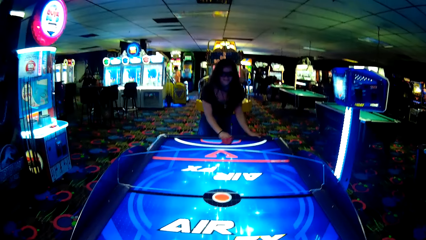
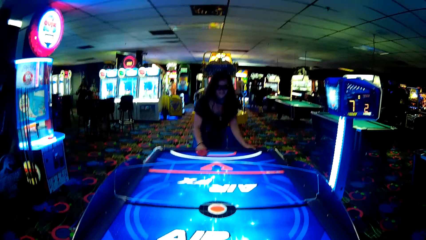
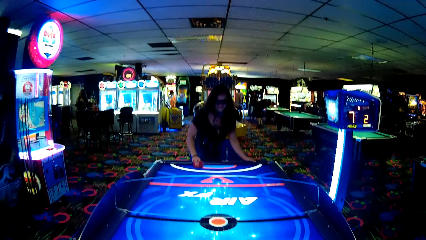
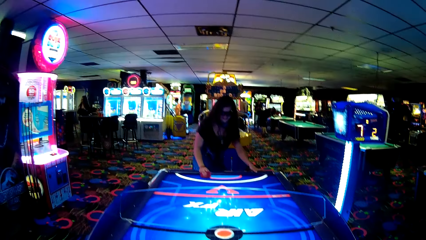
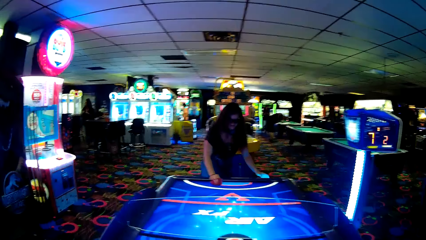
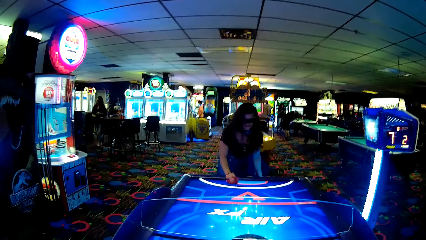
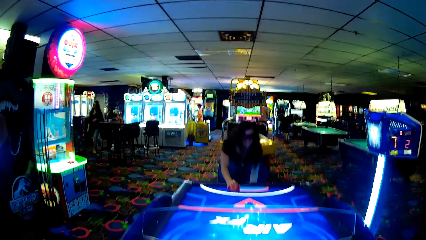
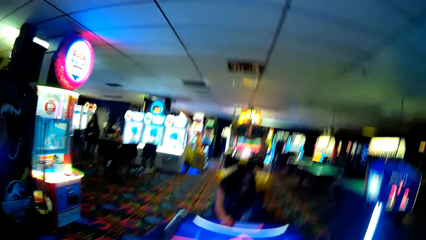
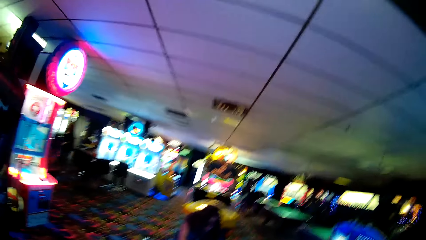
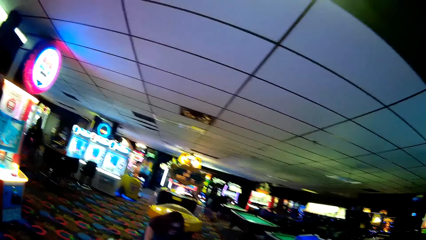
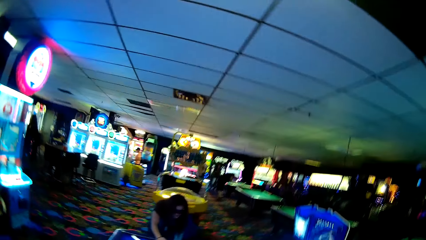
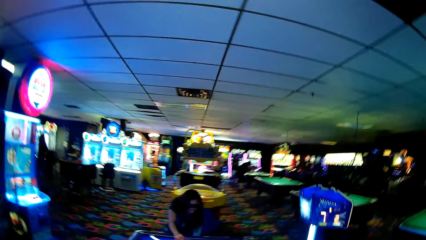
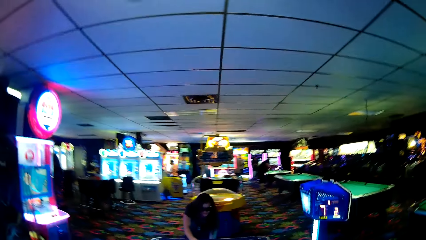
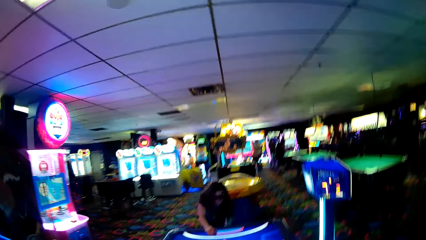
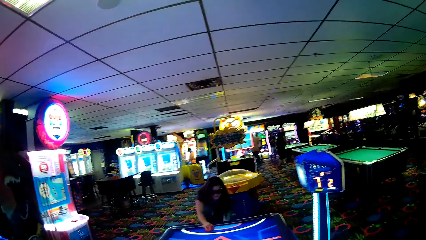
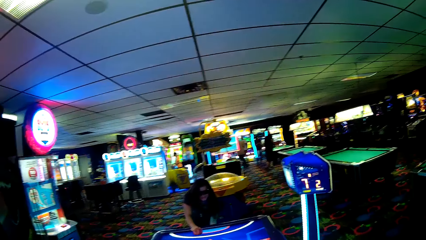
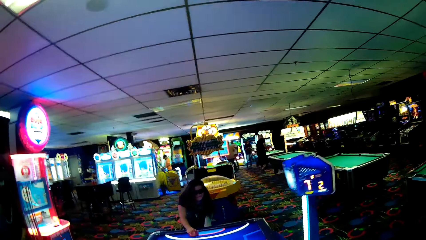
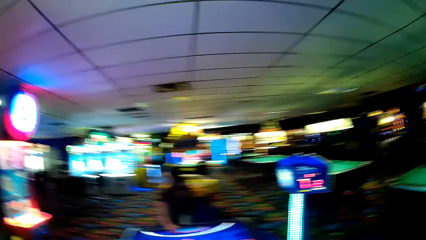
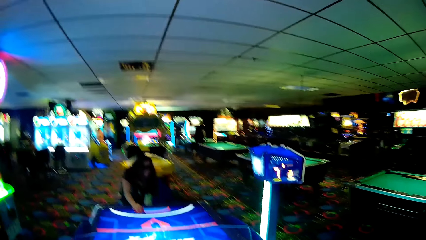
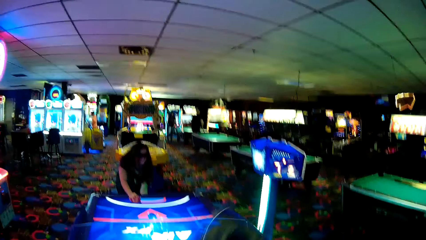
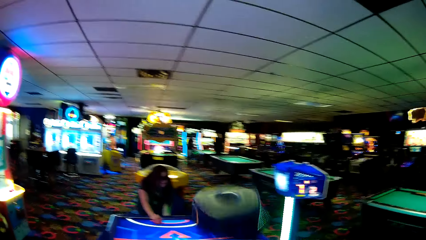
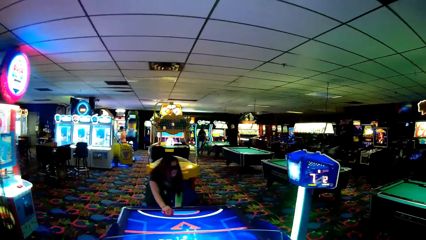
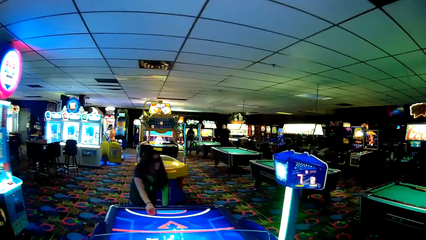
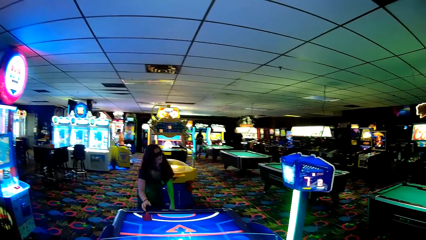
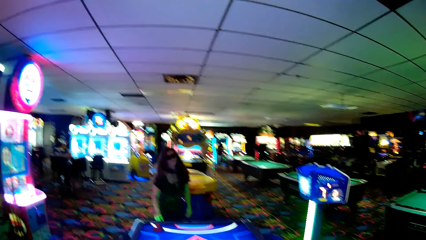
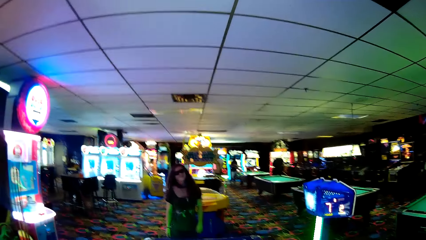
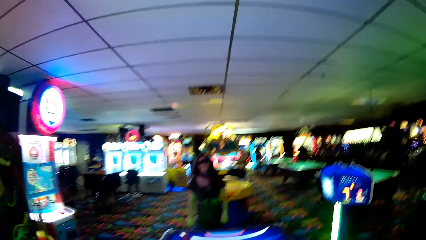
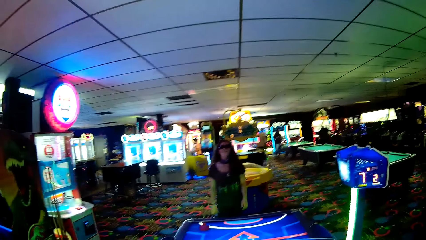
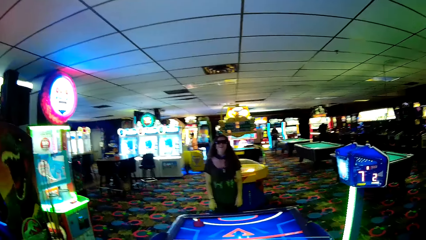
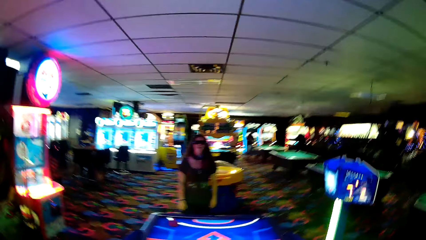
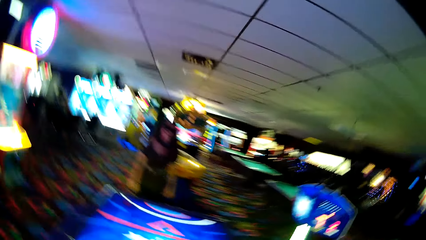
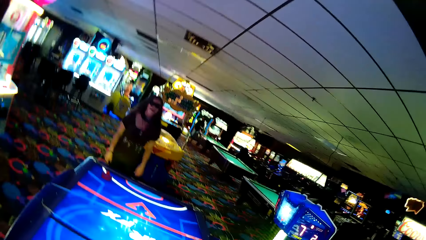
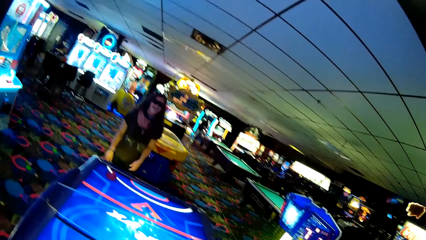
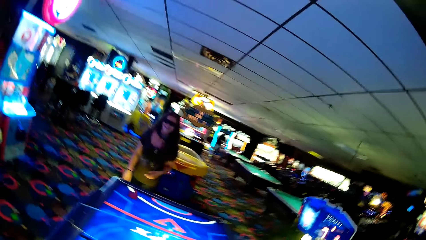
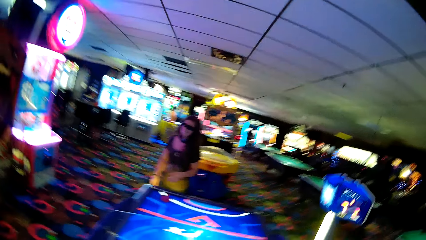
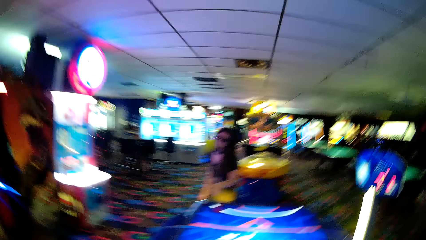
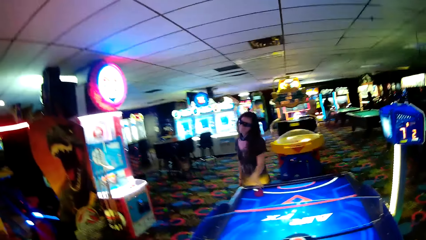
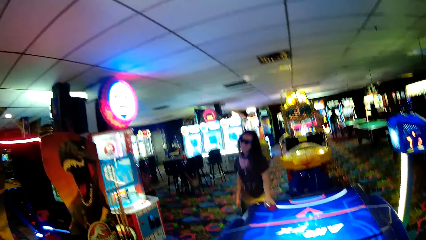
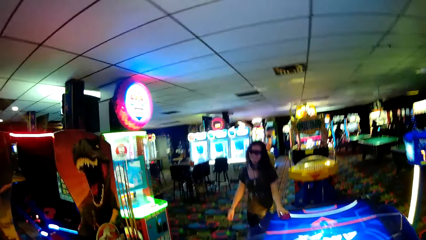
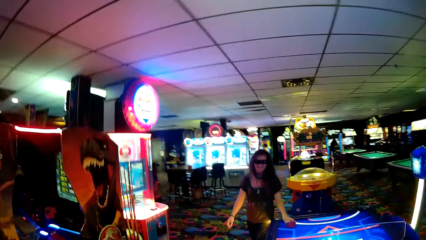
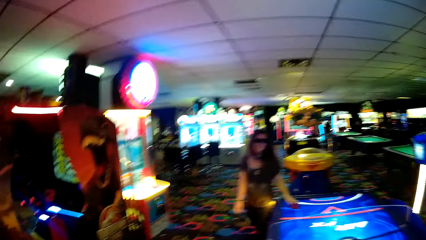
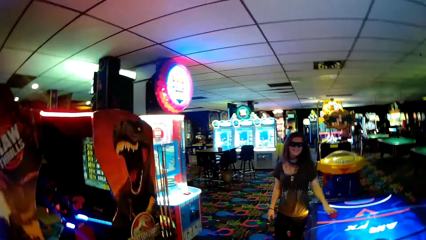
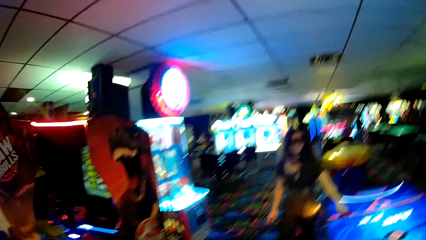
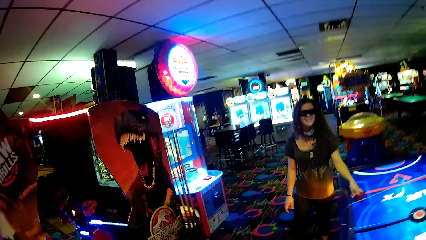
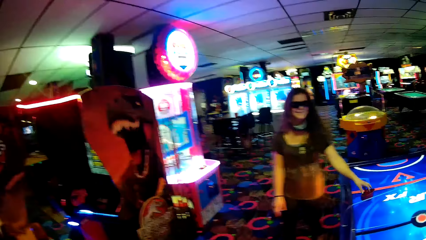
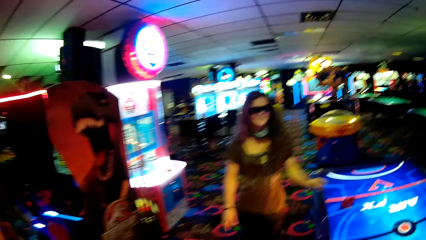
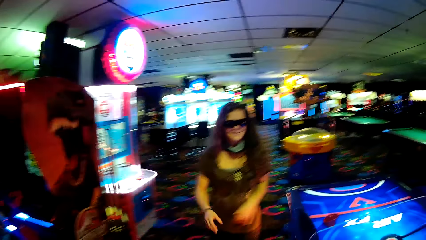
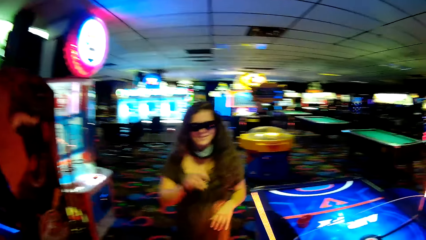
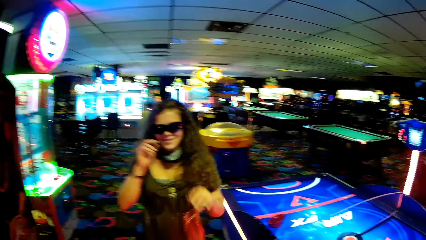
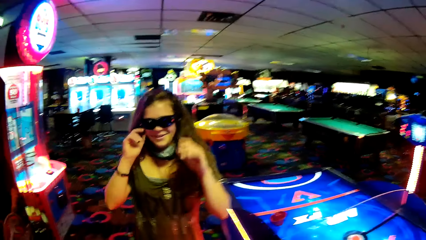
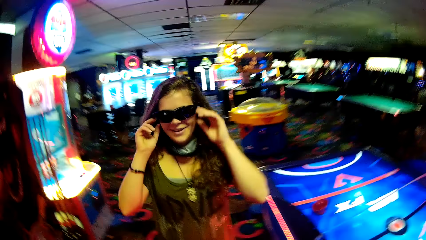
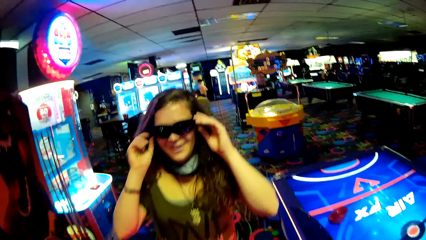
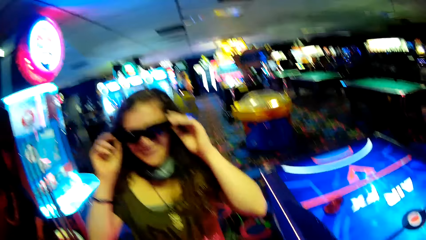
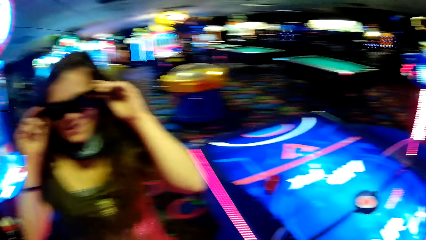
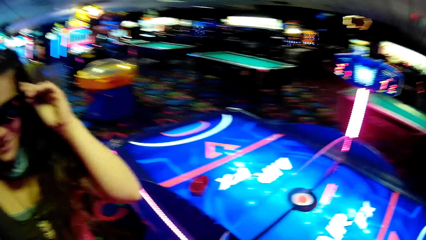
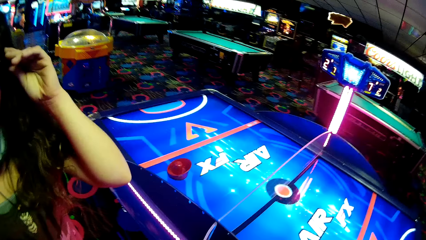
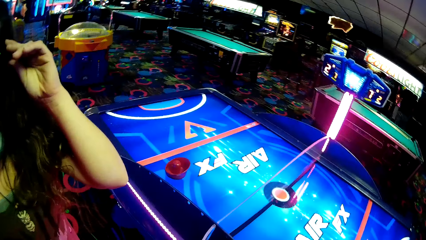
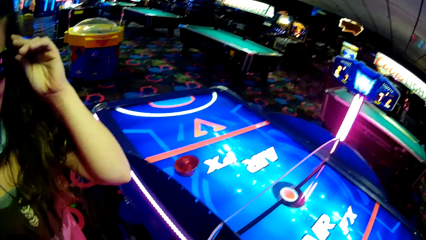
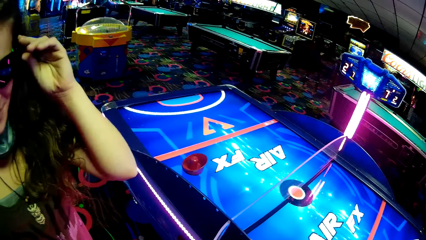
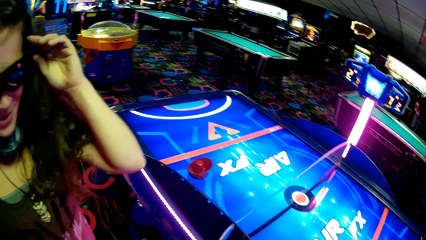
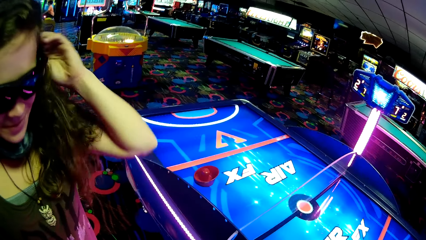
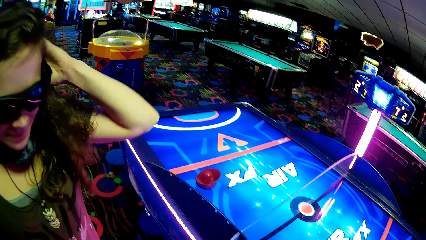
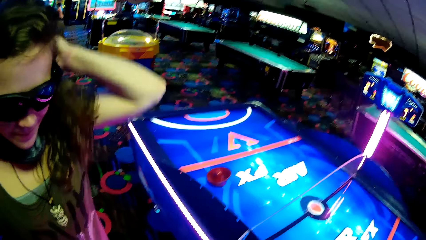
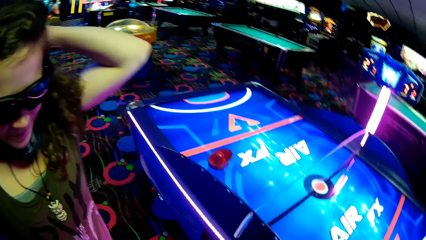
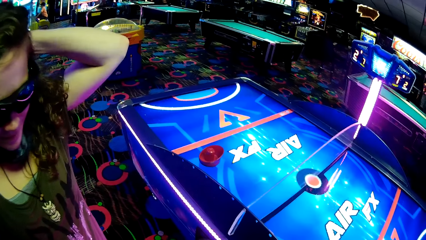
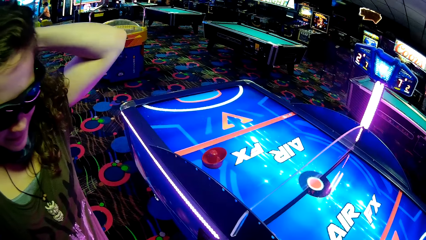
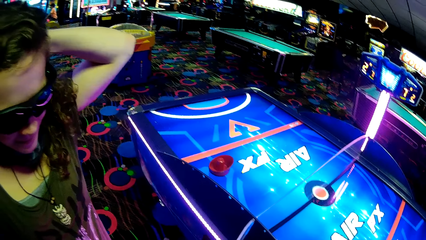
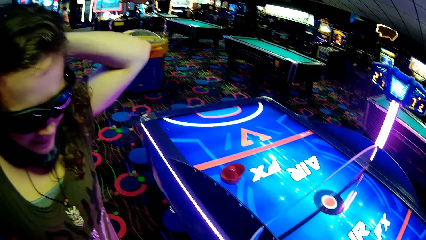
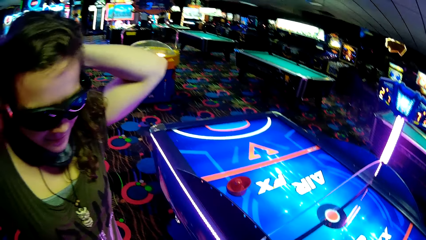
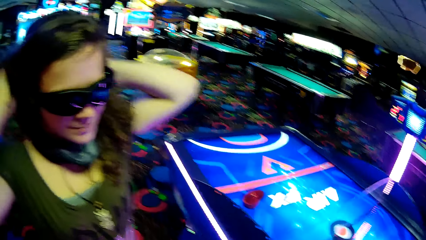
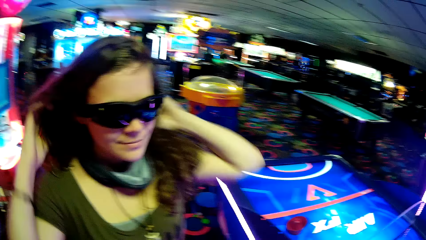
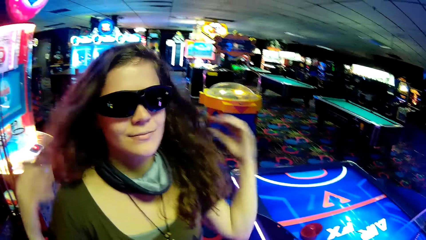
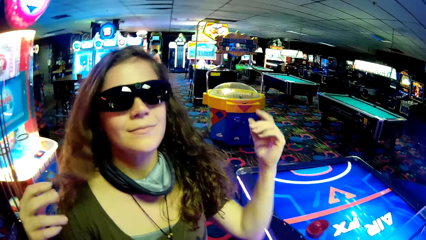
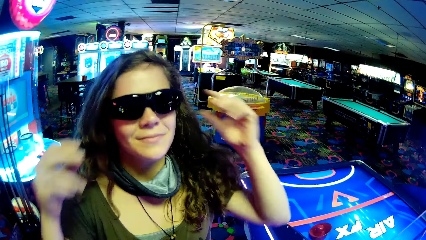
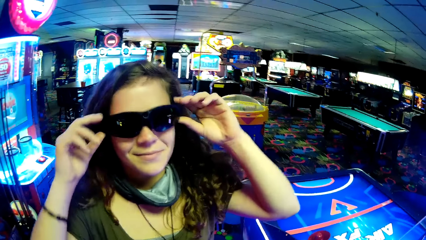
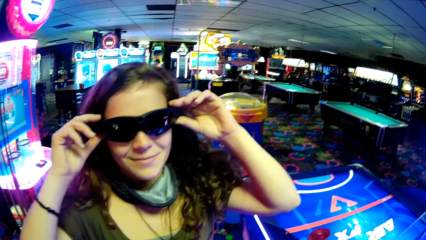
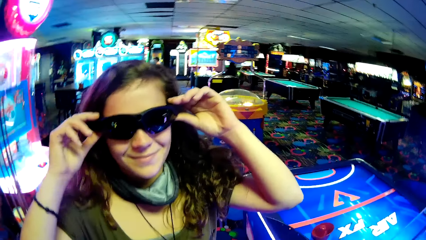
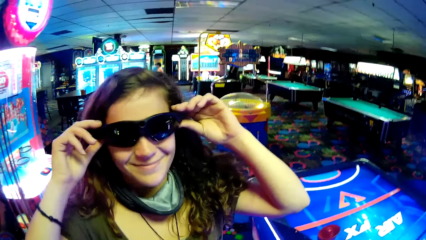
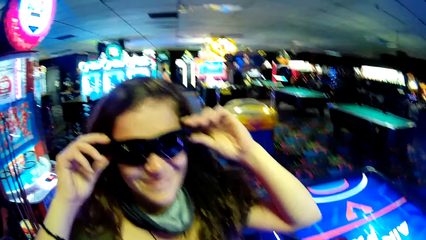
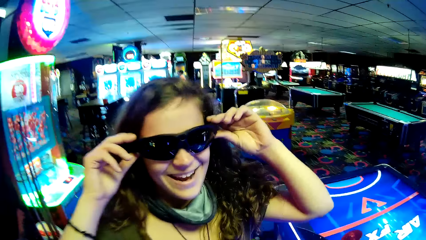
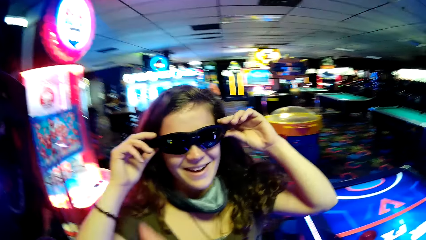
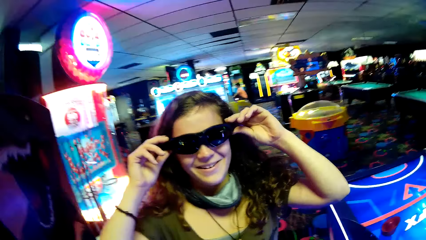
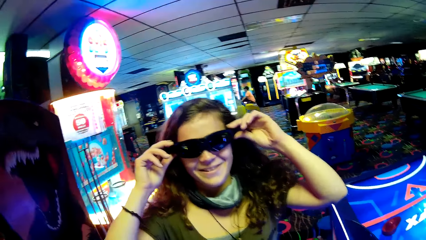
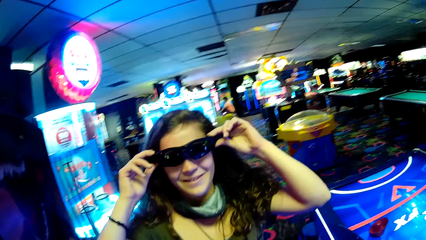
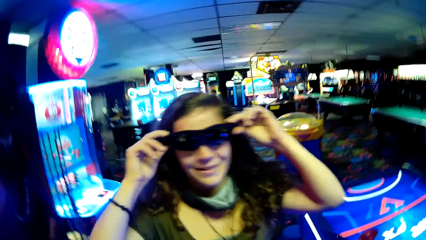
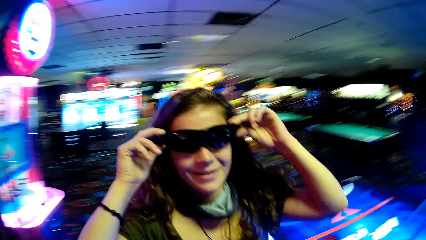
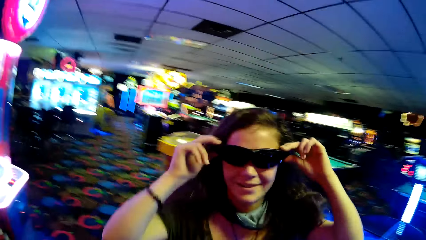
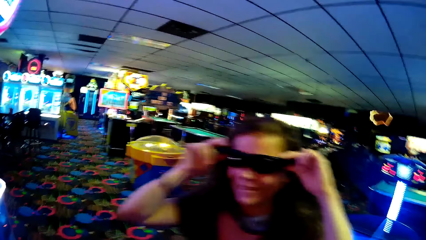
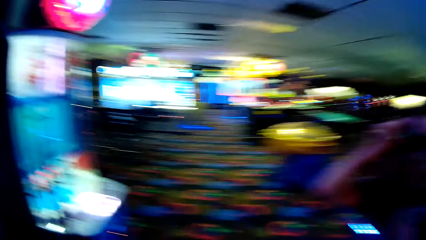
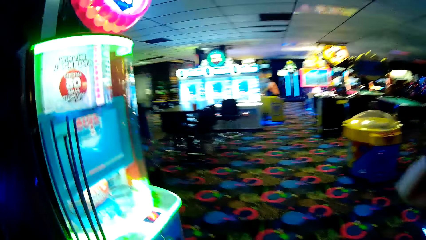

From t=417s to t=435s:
The camera wearer looks around. They look around. They talk with a woman. The woman walks. The woman holds glasses. The camera wearer talks with the woman. The woman moves her hair. The woman holds the glasses. The camera wearer talks with the woman.
